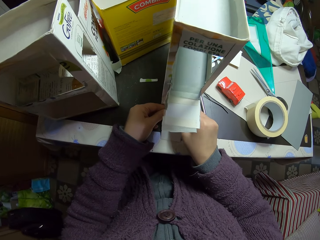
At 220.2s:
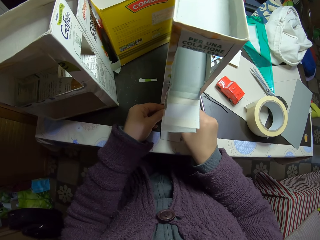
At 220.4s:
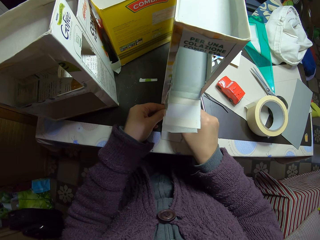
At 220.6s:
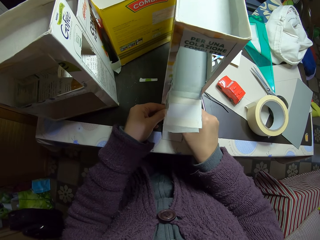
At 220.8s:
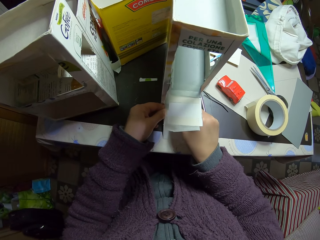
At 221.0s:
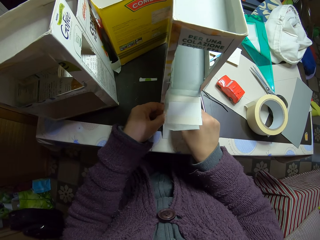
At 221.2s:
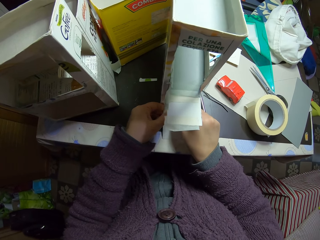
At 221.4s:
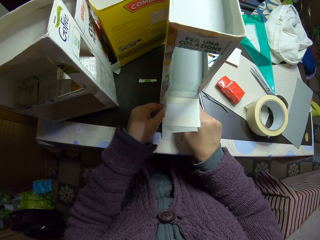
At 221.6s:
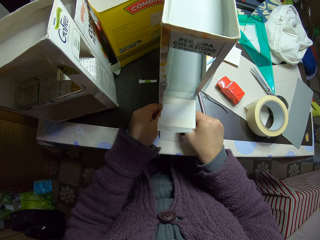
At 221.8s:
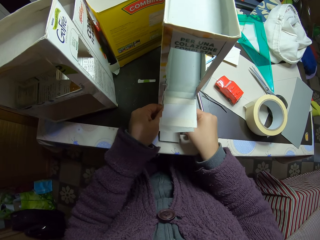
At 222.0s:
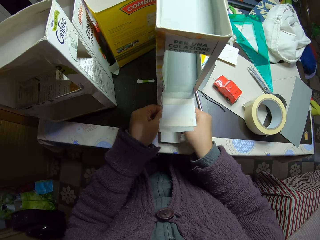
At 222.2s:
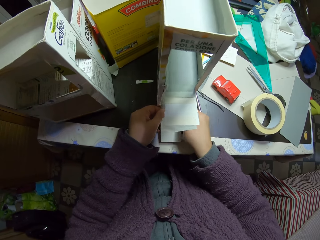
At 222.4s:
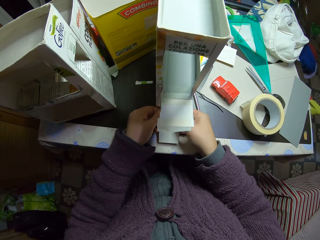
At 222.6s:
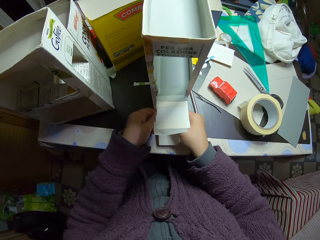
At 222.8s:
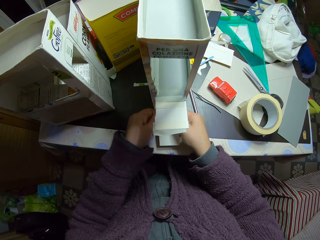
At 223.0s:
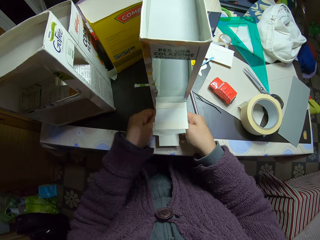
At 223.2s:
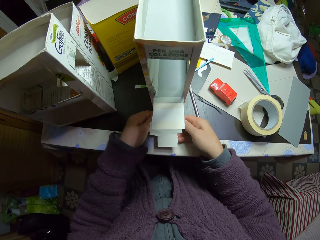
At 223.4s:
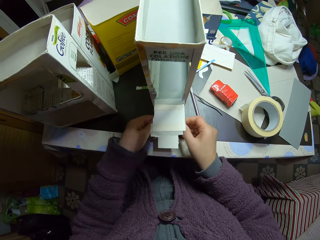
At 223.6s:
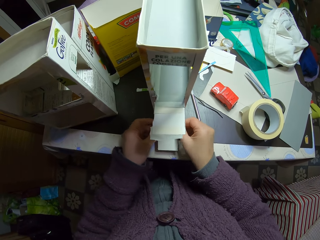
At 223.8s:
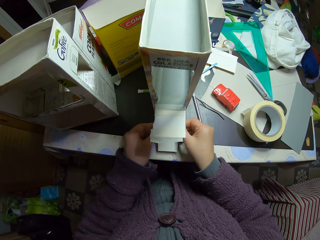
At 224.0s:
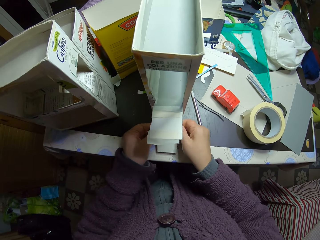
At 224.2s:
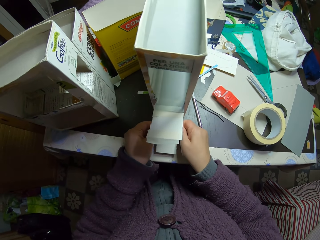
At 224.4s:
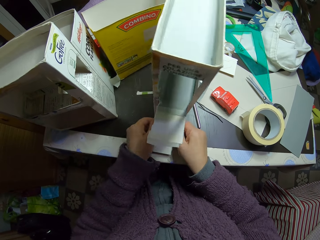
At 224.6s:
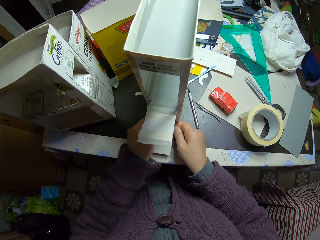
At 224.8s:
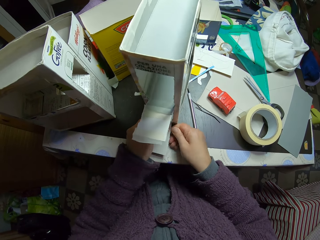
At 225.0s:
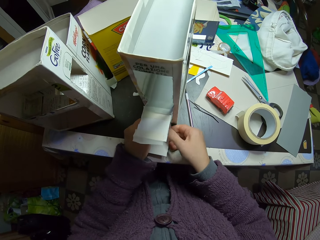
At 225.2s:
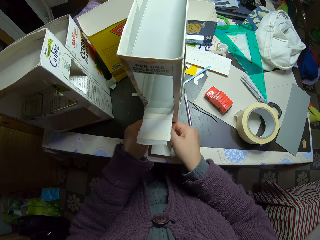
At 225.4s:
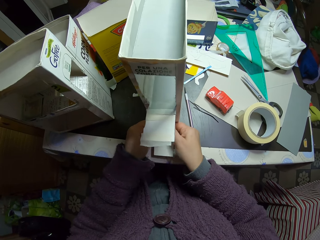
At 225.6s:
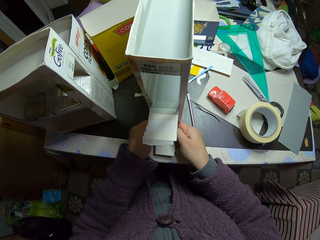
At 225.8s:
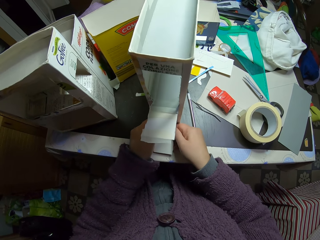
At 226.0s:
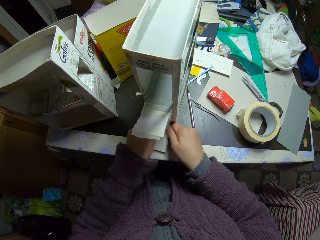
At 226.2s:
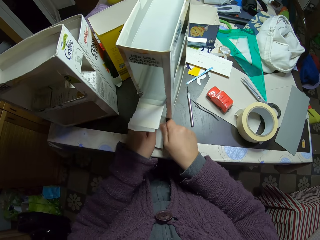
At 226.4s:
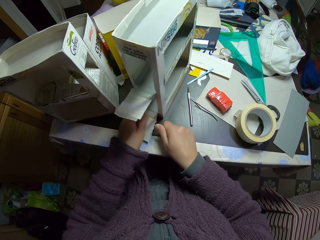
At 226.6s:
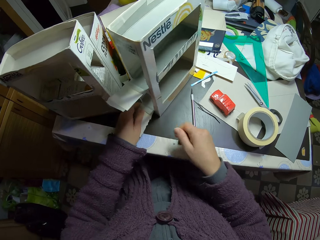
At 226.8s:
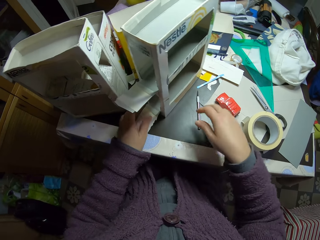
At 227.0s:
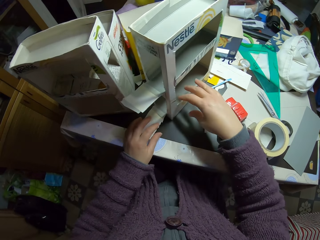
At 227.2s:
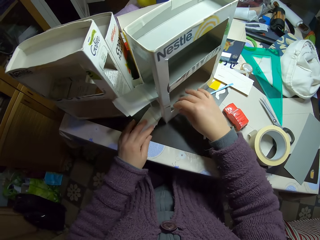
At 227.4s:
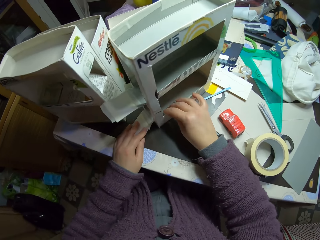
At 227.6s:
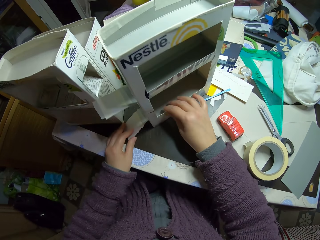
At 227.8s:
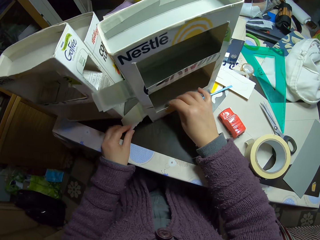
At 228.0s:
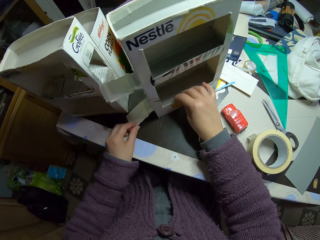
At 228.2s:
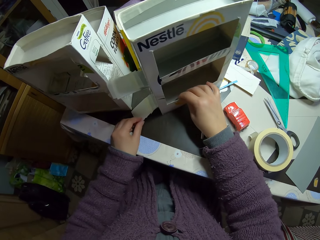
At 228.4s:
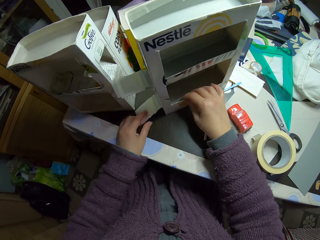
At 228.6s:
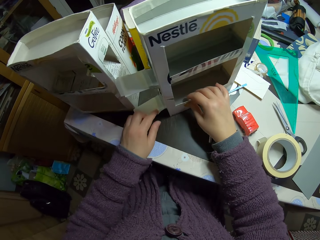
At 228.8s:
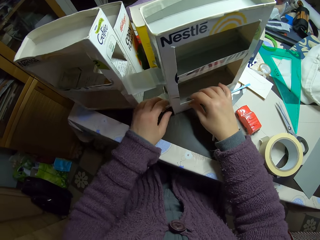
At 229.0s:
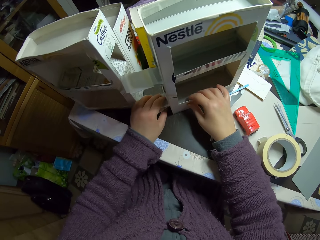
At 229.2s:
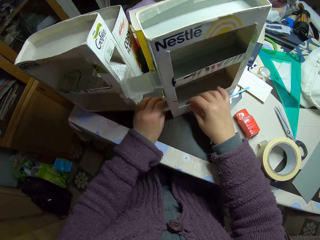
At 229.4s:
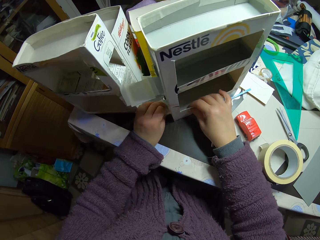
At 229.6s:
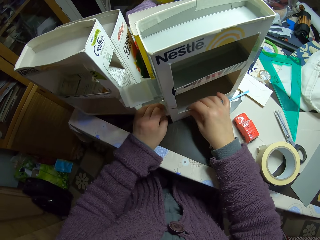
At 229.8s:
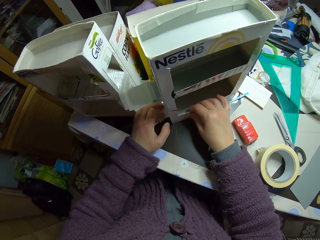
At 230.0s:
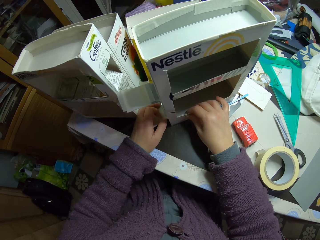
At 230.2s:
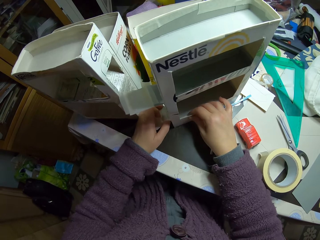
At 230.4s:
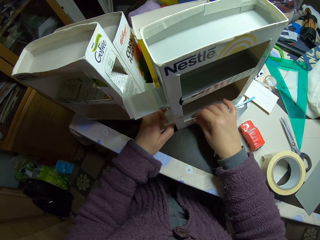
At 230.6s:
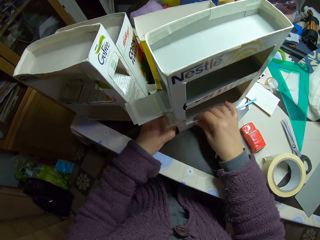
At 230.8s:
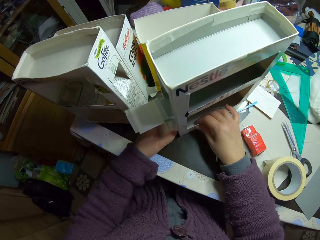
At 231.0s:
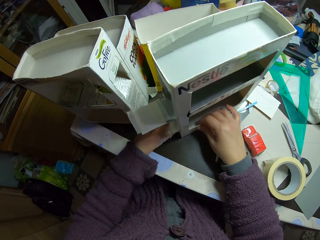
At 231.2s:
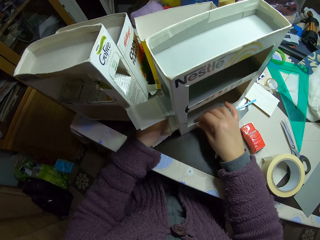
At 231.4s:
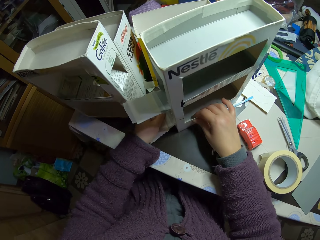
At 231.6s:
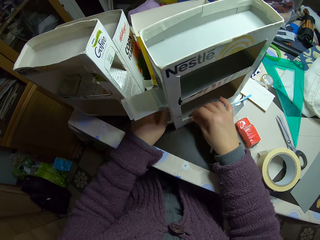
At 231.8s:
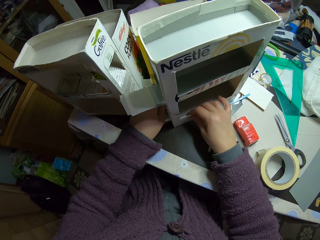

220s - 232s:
The camera wearer adjusts the carton craft with his hands. He holds the carton.

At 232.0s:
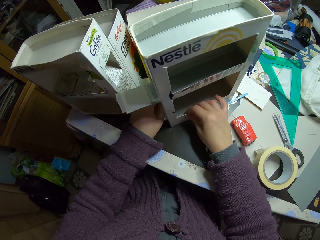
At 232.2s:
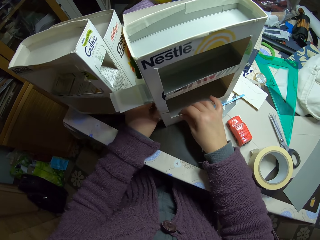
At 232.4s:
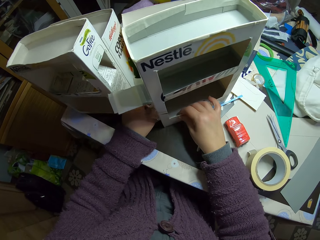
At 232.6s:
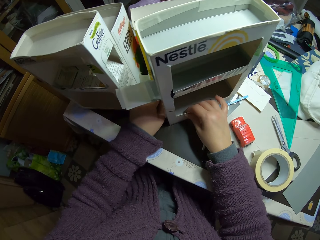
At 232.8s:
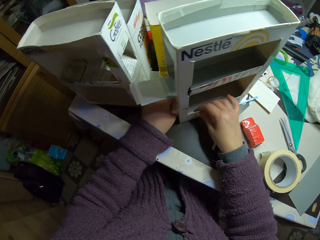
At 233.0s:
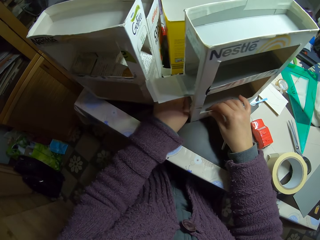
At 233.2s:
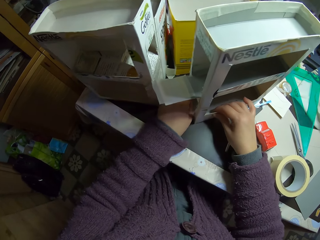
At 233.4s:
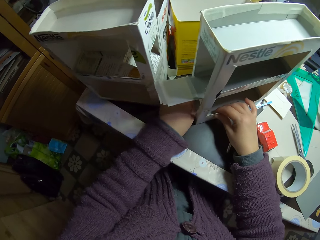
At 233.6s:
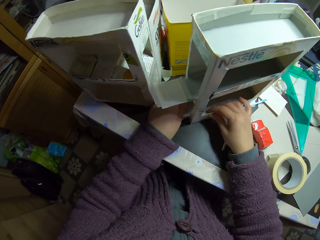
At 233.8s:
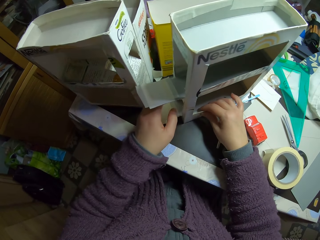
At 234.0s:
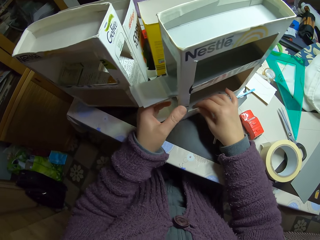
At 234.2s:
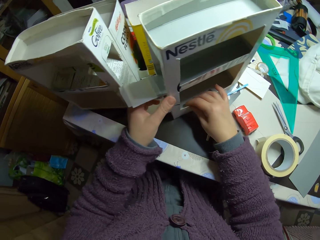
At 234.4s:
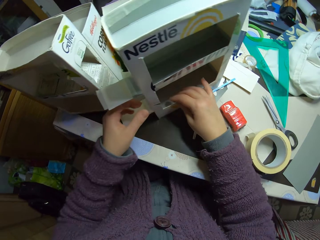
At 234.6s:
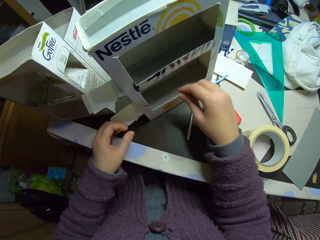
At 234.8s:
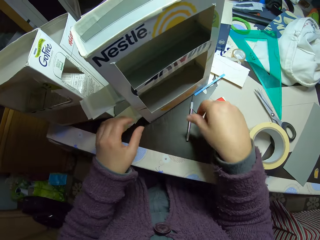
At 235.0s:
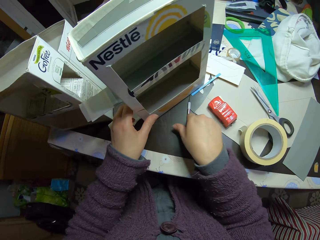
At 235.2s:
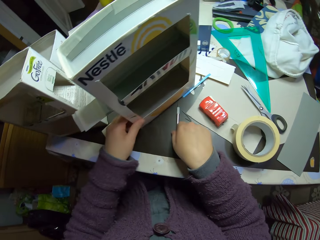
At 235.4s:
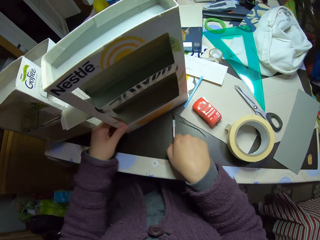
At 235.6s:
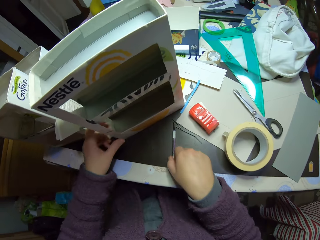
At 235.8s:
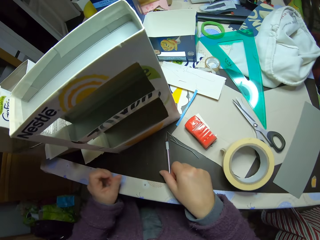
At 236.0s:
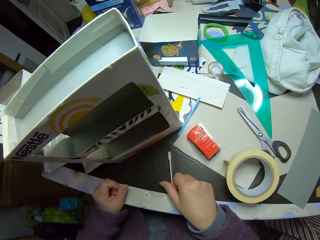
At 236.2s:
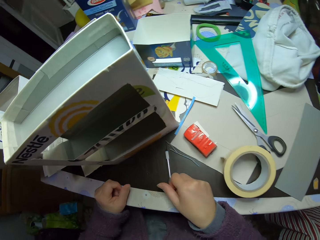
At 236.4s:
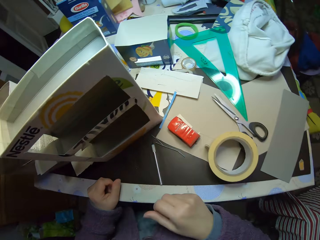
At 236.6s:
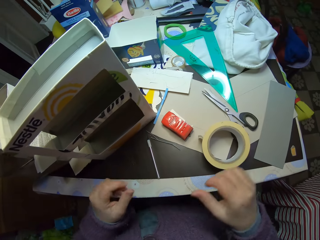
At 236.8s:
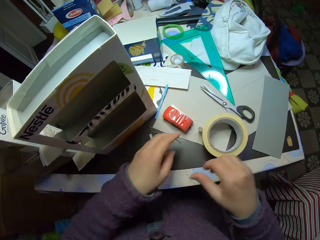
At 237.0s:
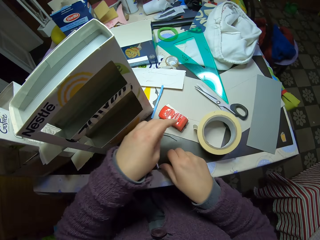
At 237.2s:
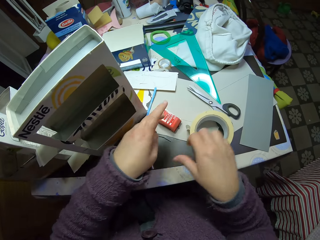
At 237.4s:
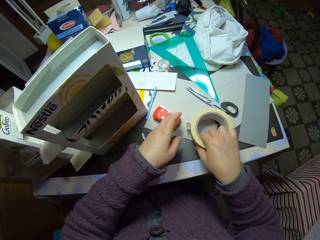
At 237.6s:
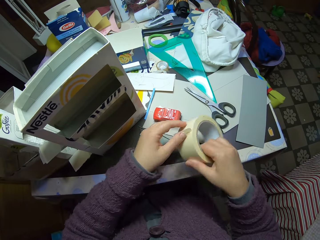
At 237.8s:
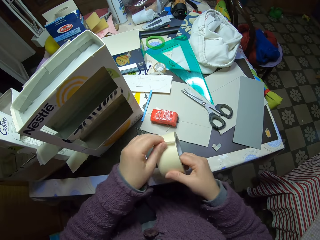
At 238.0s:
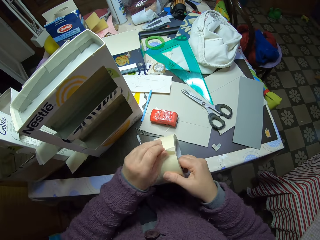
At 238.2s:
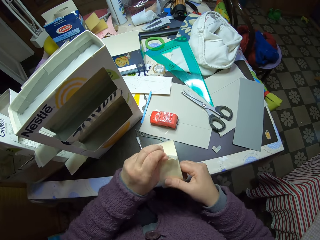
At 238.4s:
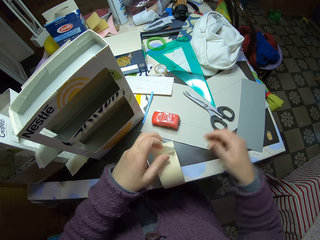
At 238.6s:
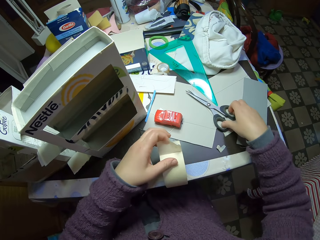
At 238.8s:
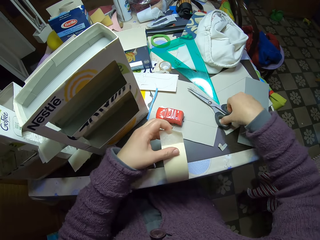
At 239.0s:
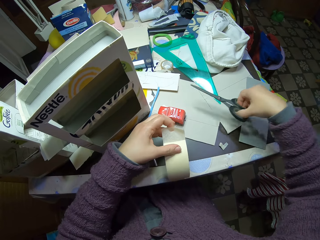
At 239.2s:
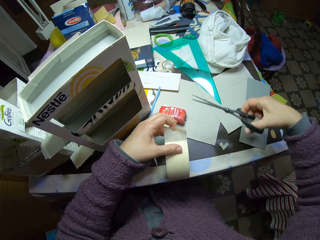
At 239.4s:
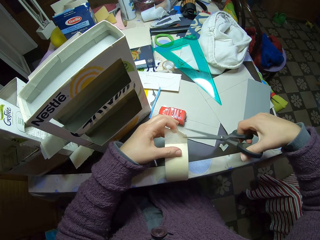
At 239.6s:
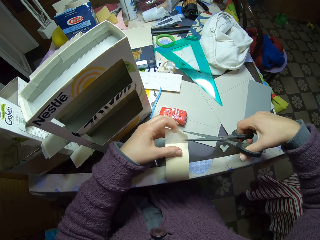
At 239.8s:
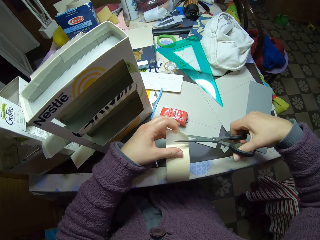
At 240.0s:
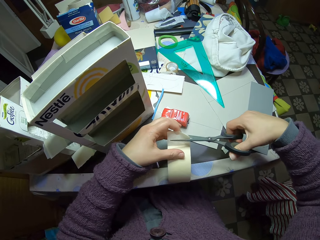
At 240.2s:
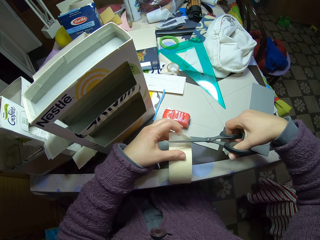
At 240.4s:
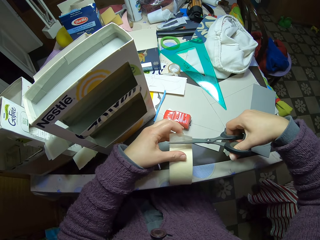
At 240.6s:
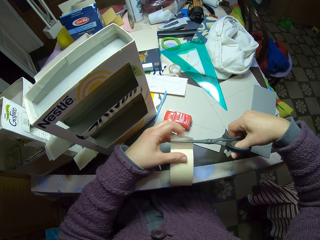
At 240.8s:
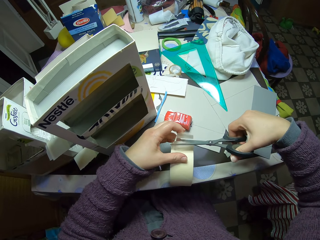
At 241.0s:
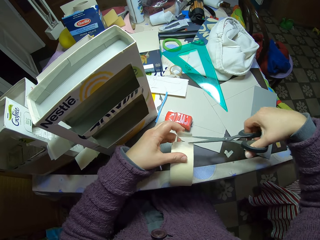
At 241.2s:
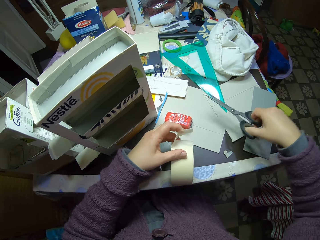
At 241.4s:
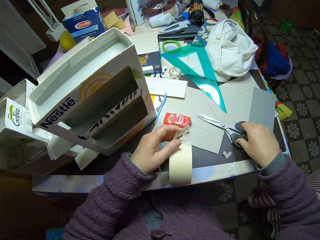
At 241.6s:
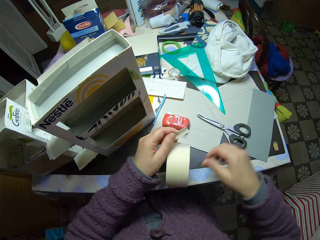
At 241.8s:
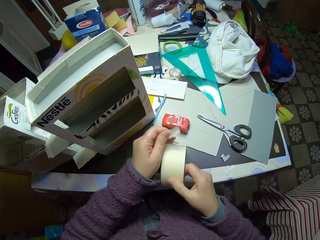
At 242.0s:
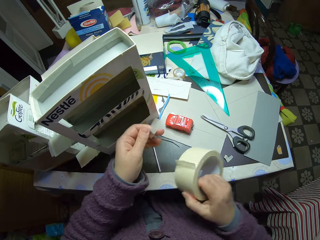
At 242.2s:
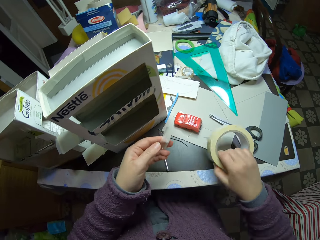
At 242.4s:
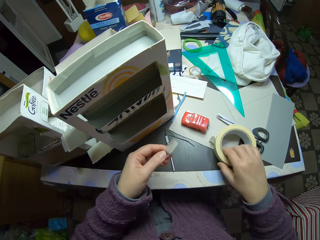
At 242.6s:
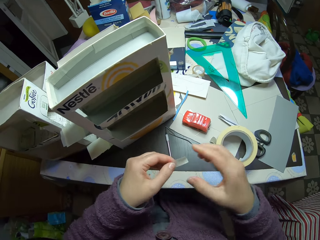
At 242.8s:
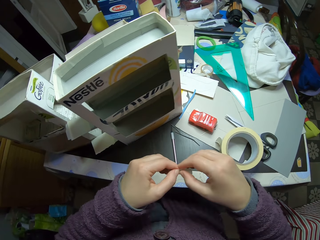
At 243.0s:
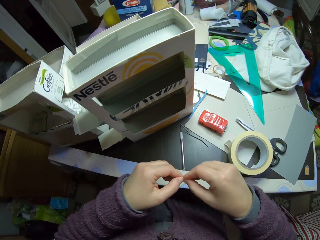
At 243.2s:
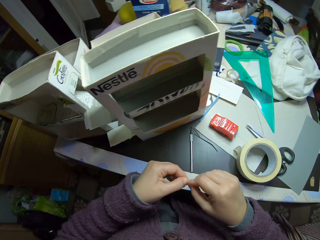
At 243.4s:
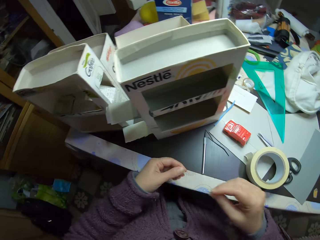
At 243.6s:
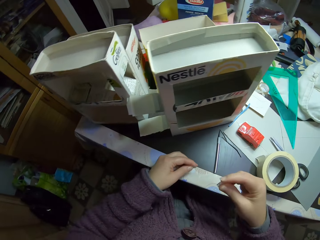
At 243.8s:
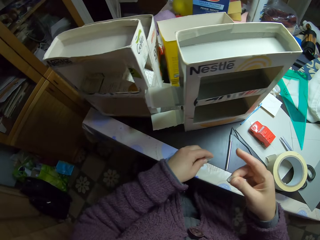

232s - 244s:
The camera wearer turns the carton. He picks up the utility knife on the table. He holds something. He looks at the table. He holds the tape. He picks up the masking tape on the table with his right hand. He unfolds the tape. He removes some part of the masking tape. He picks up the scissors from the table with his right hand. He cuts the masking tape with the scissors. He drops the scissors on the table. He cuts the tape. He drops the masking tape on the table. He holds the tape. He cuts the masking tape into half.
